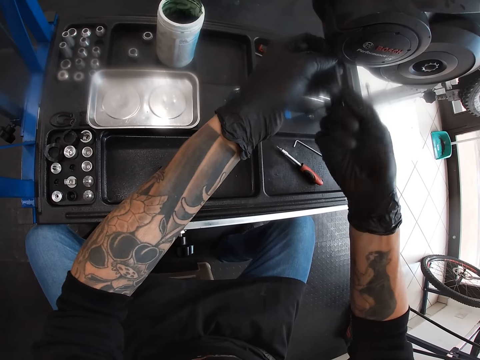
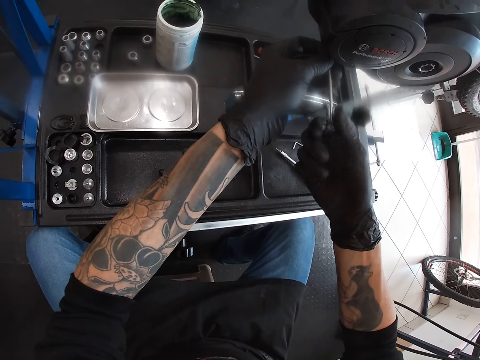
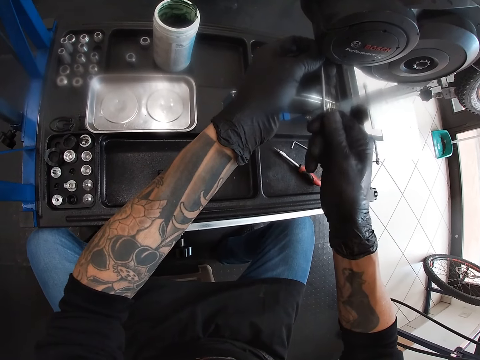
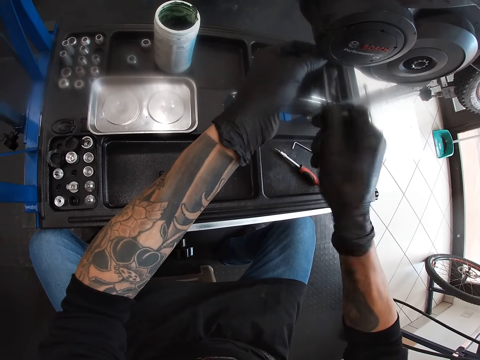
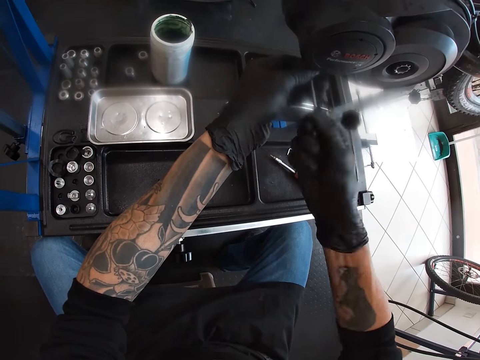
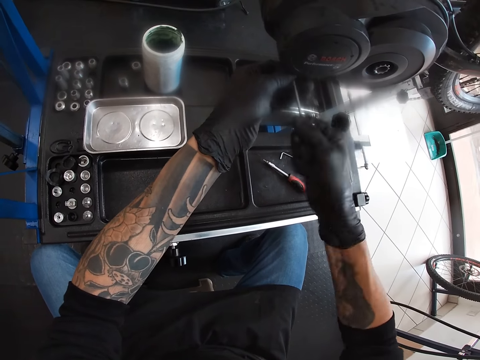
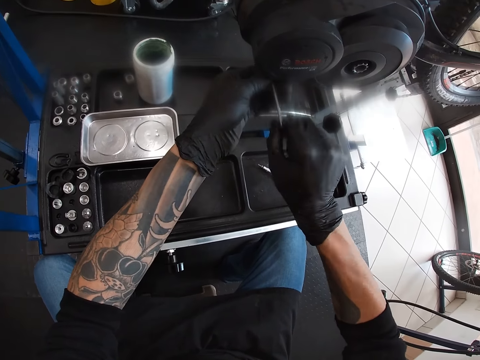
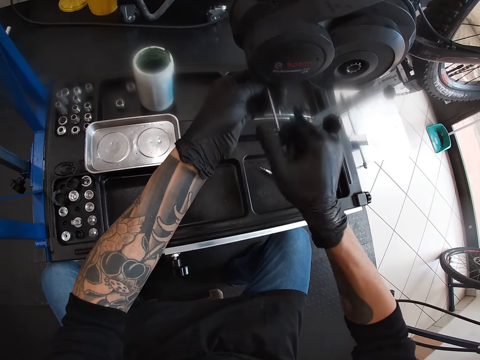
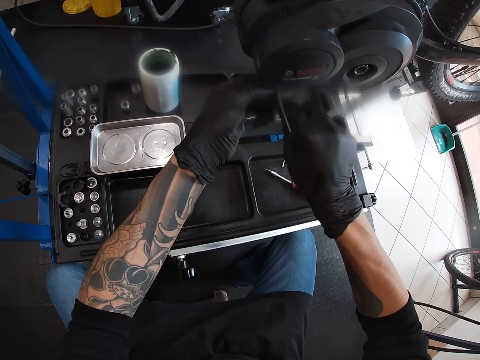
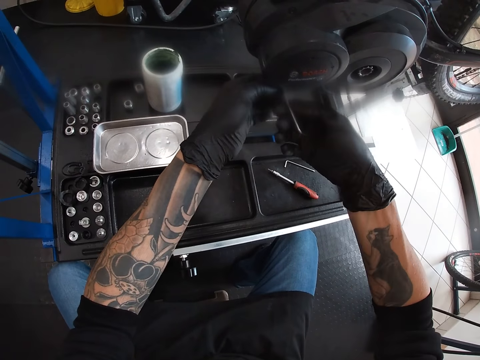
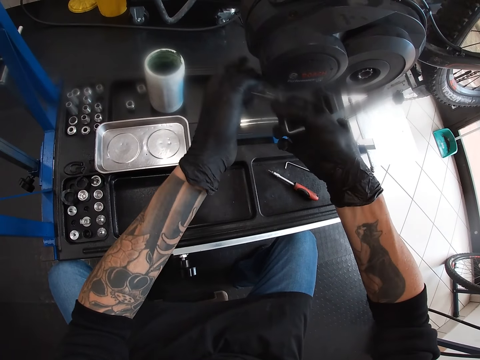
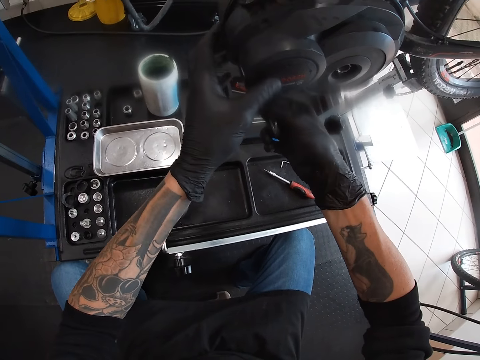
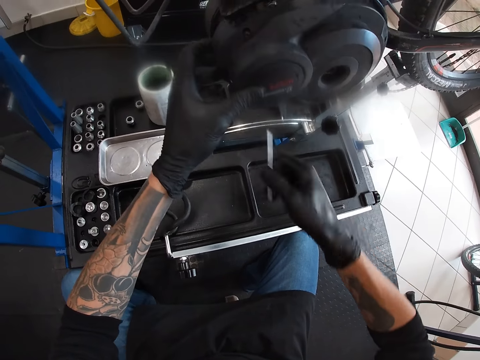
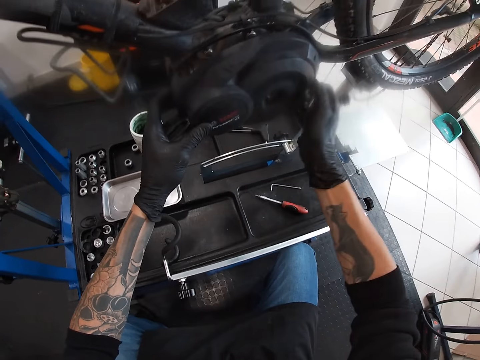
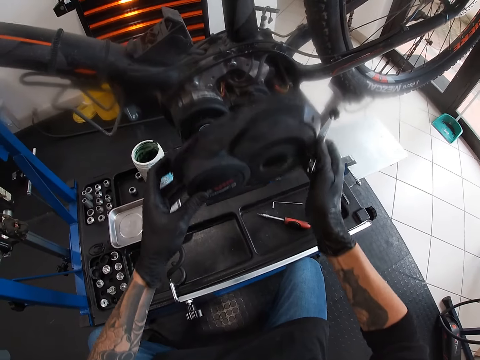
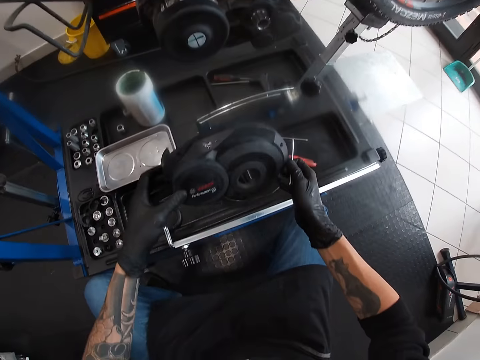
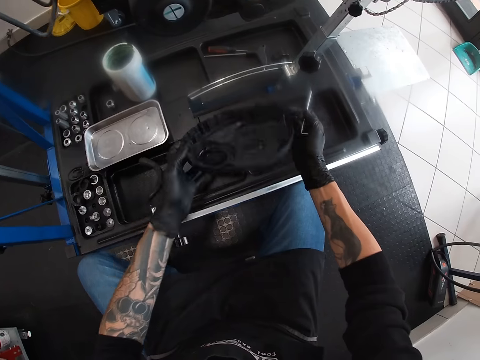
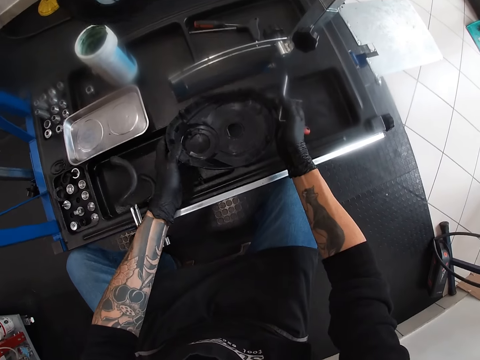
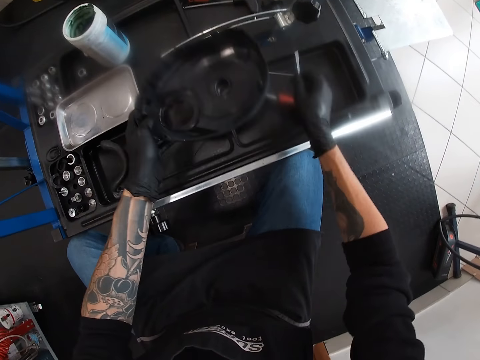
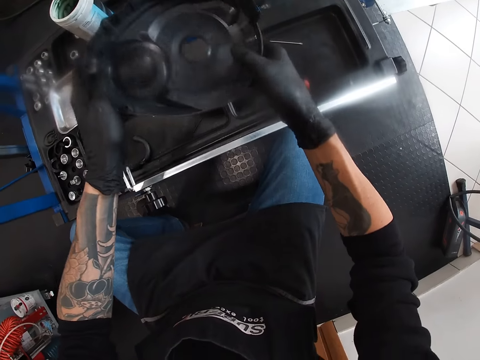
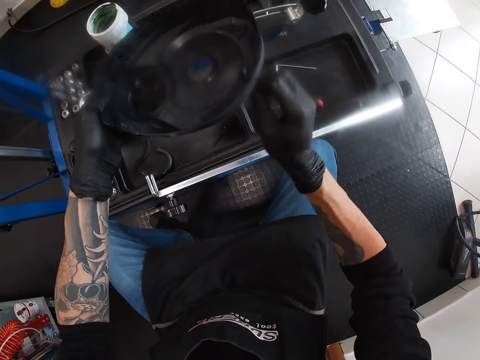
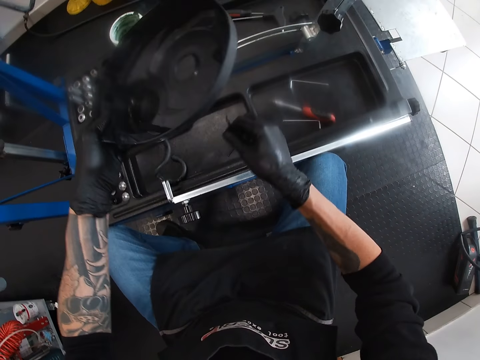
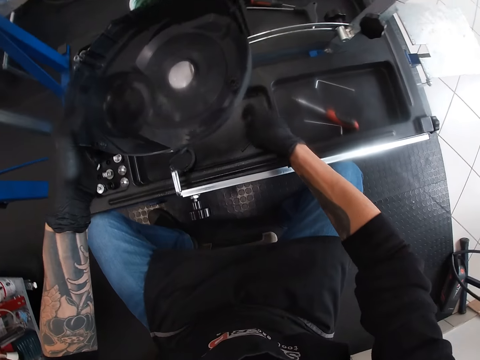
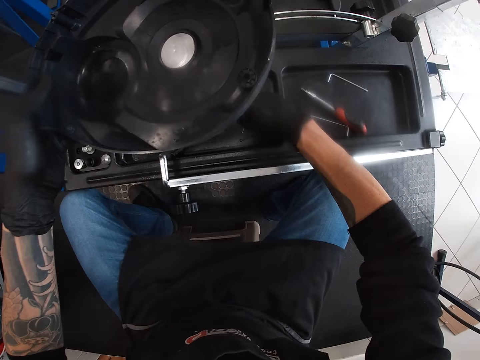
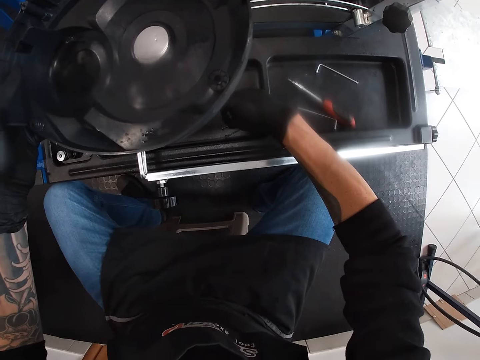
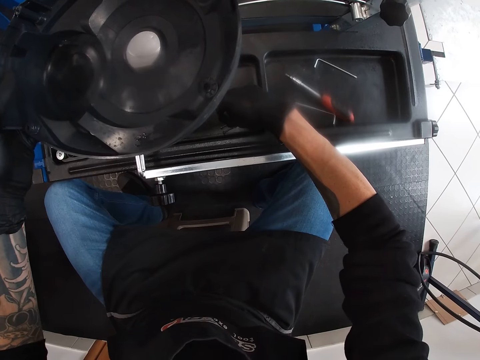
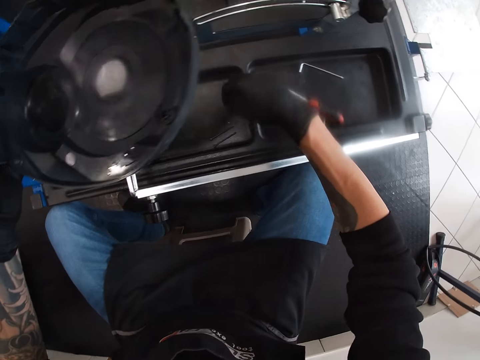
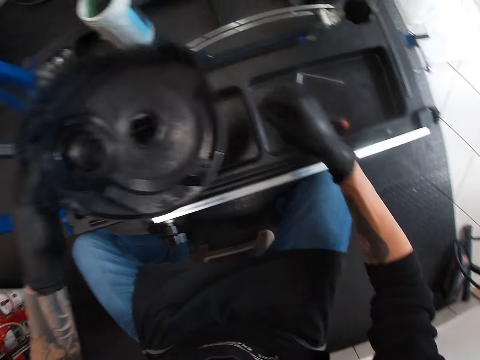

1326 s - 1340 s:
The camera wearer inserts the allen key in a hole of the bicycle chain guard with his hands. He tightens a bolt. He loosens the bicycle chain guard with the allen key in his hands. He holds the bicycle chain guard tight with his left hand. He removes the cover of the bicycle chain guard with his hands. He puts the bicycle part down. He drops the allen key in his right hand on the maintenance bench. He removes a bolt from the cover of the bicycle chain guard with his right hand. He drops the bolt key on the maintenance bench.

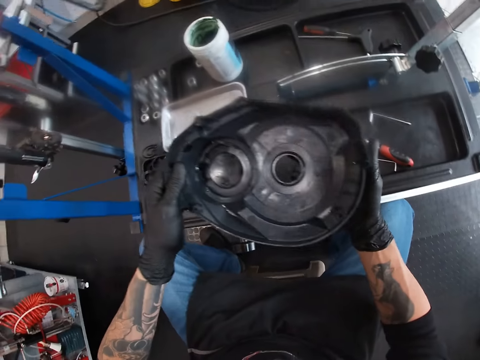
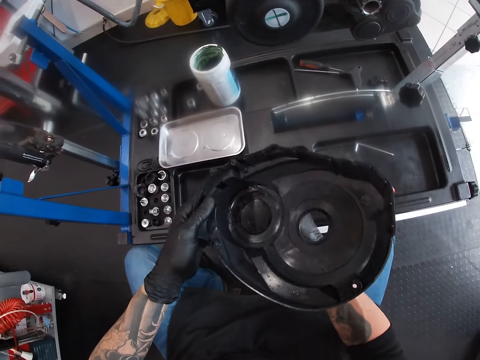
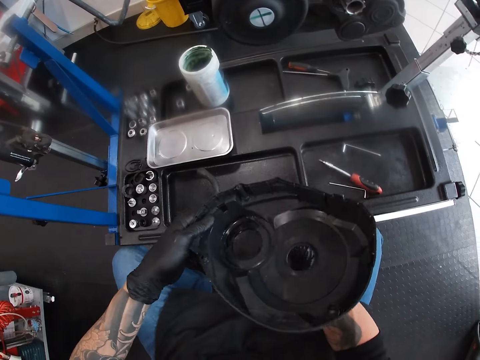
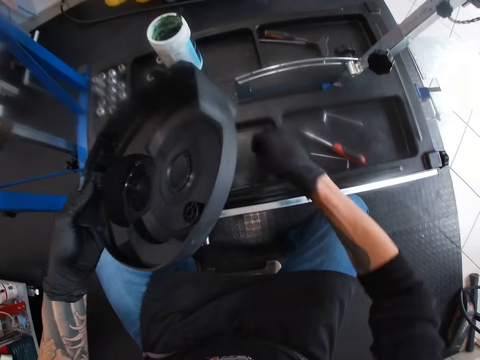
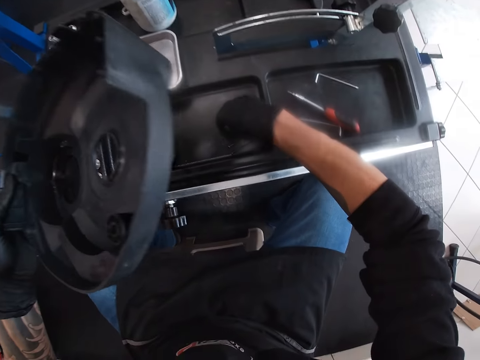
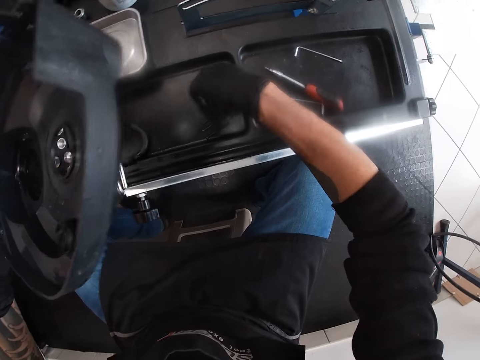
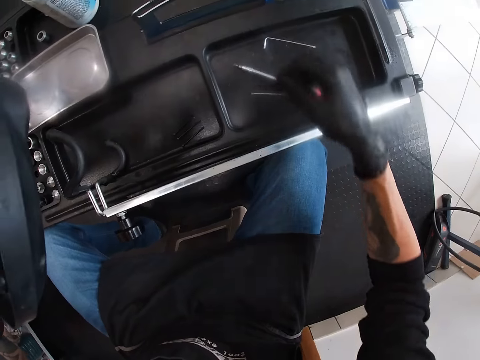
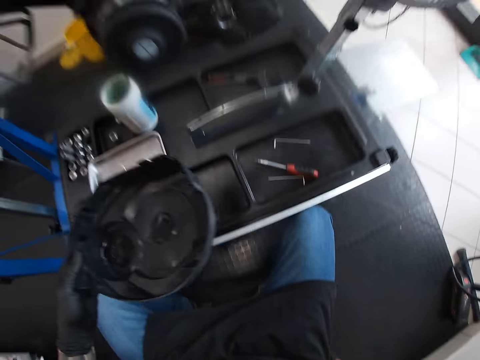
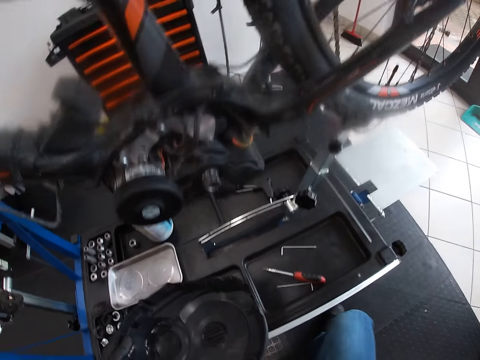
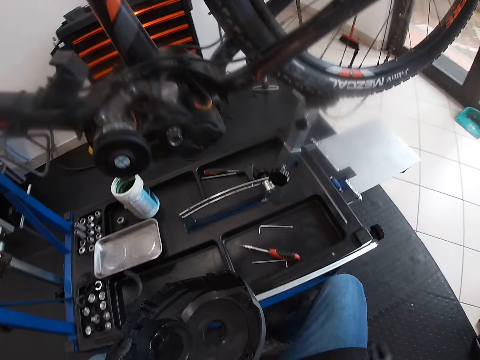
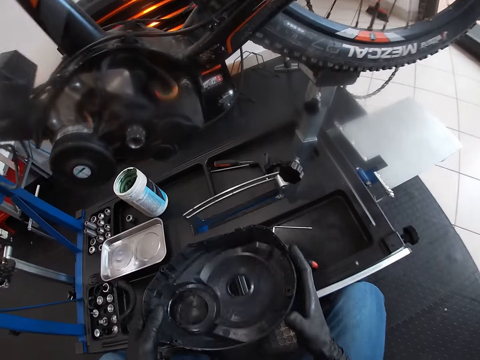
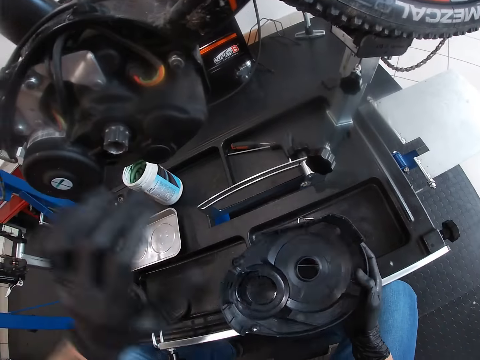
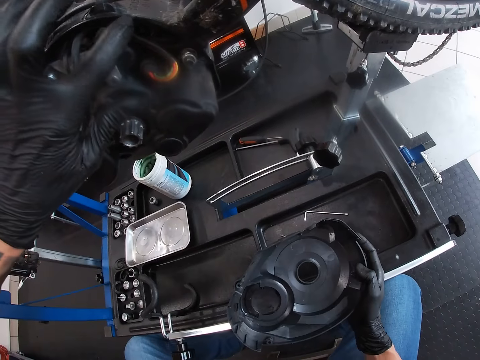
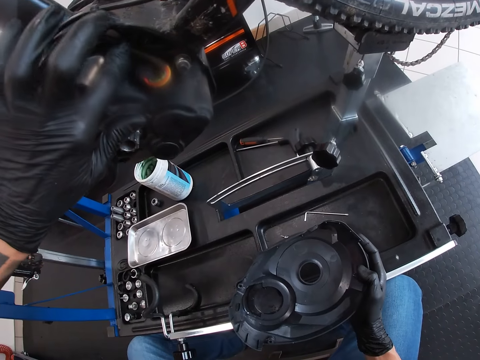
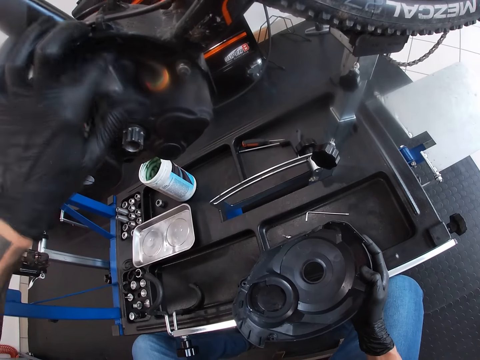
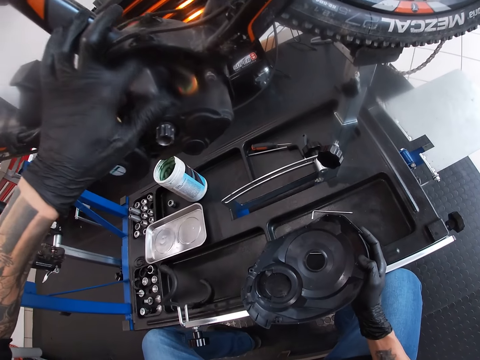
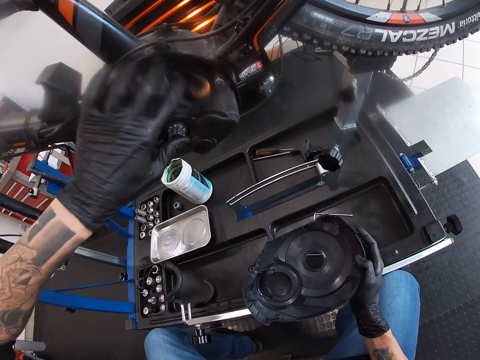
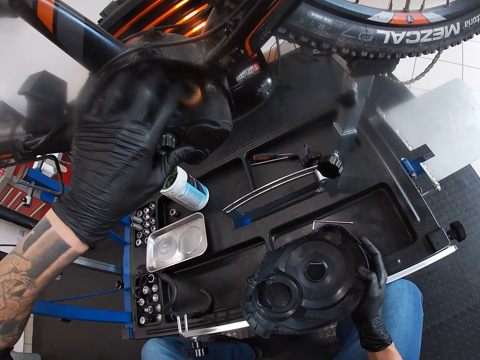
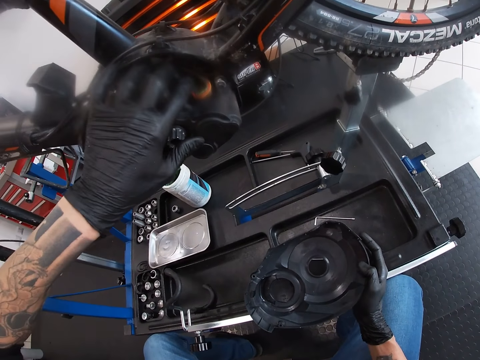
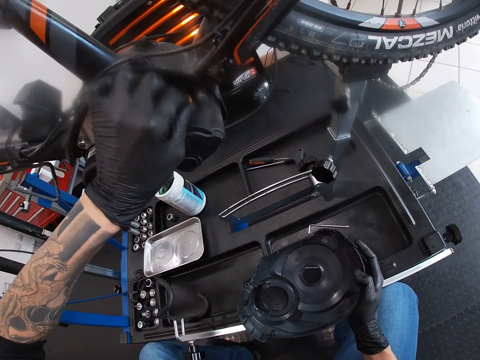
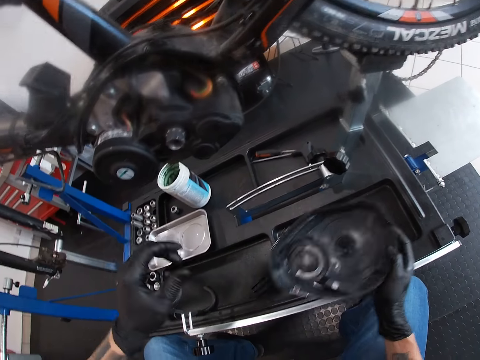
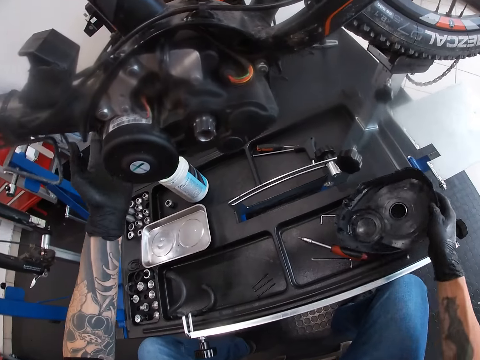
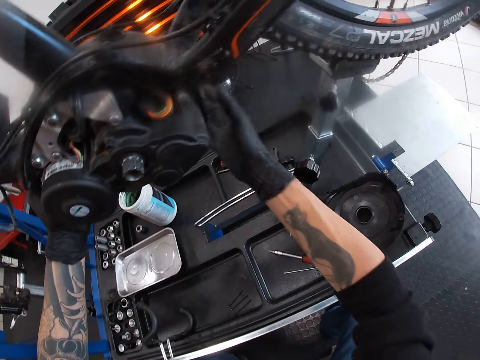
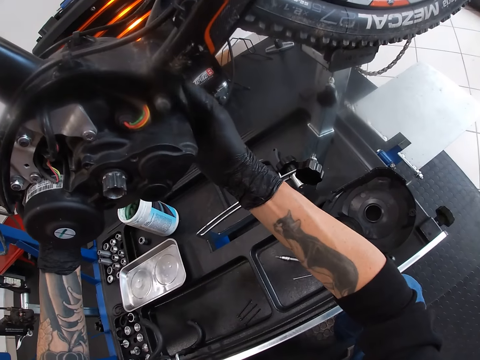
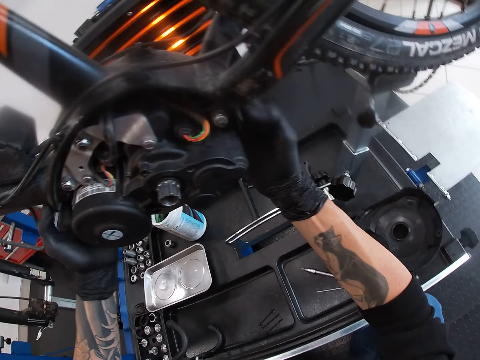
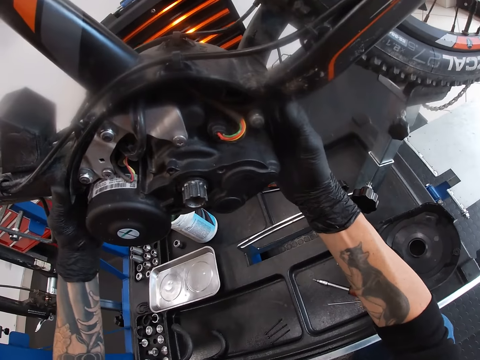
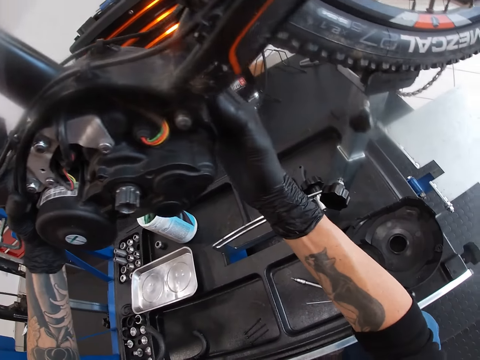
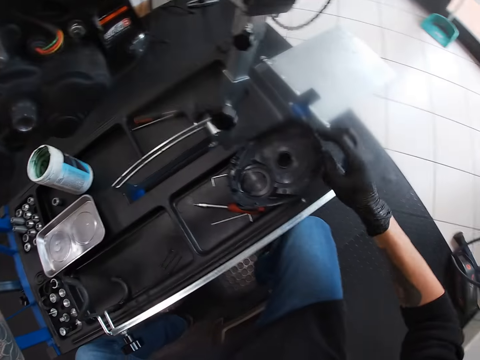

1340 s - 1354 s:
The camera wearer removes a bolt from the cover of the bicycle chain guard with his right hand. He drops the bolt key on the maintenance bench. He adjusts the bicycle part. He touches the bicycle chain guard with his left hand. He adjusts the bicycle. He drops the cover of the bicycle chain guard on the maintenance bench. He holds the bicycle chain guard with his hands.
